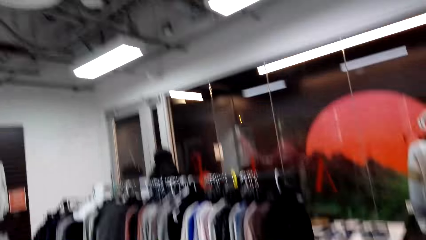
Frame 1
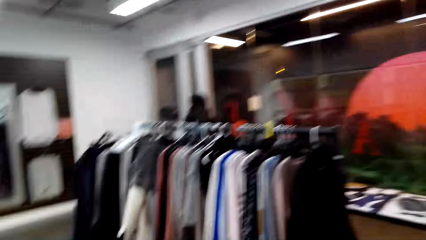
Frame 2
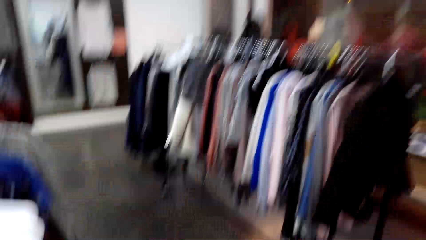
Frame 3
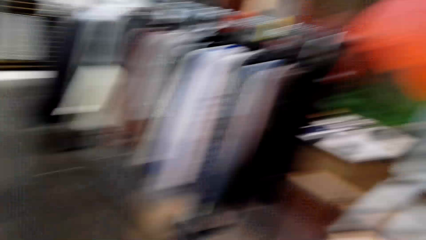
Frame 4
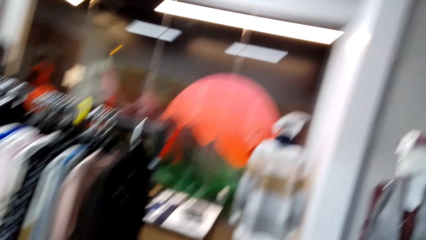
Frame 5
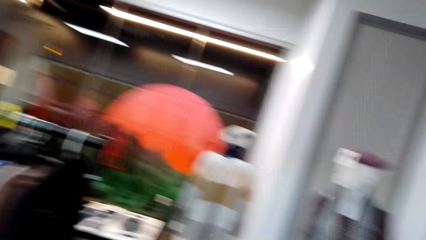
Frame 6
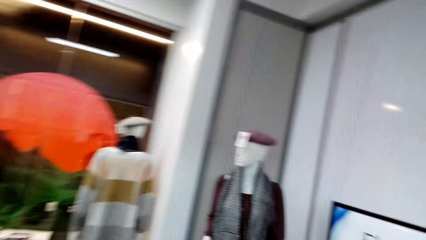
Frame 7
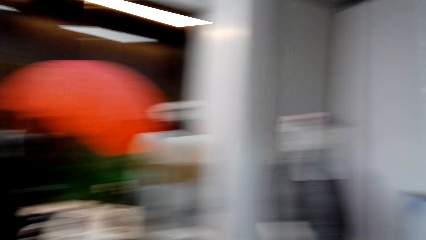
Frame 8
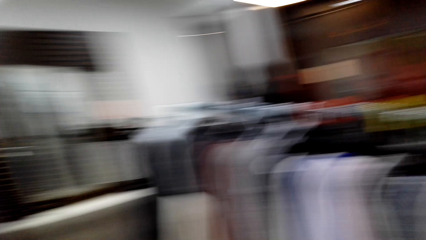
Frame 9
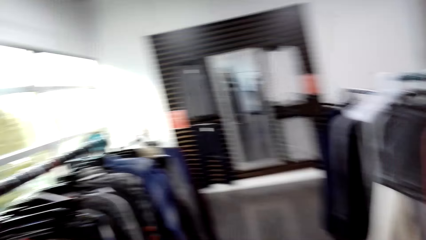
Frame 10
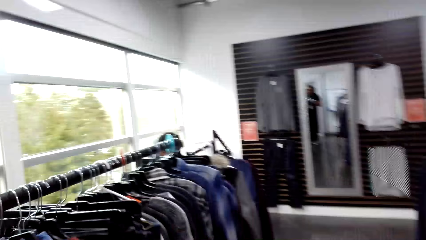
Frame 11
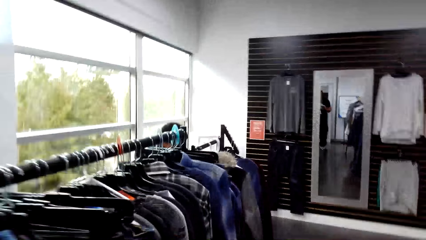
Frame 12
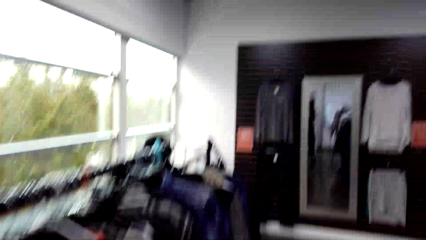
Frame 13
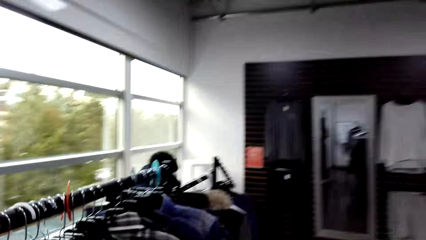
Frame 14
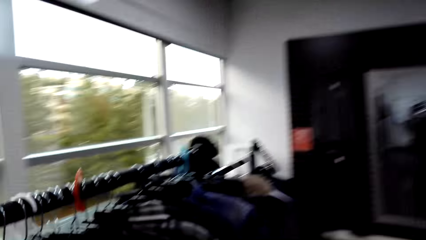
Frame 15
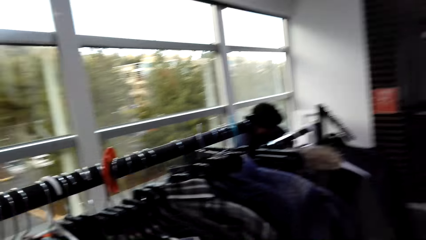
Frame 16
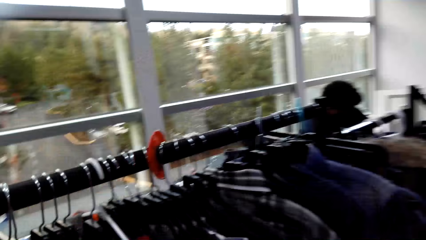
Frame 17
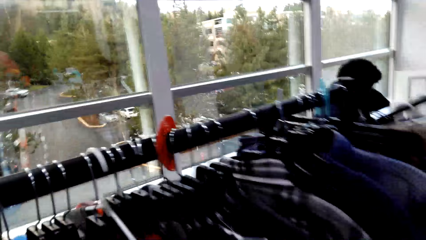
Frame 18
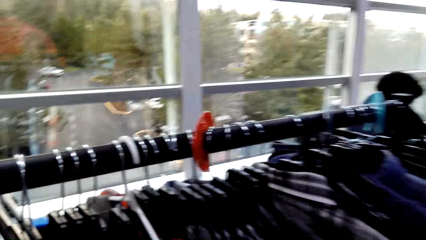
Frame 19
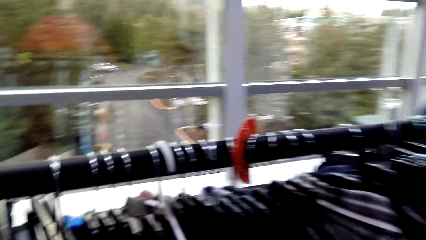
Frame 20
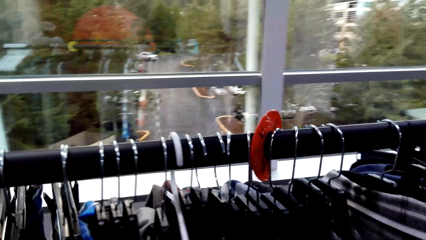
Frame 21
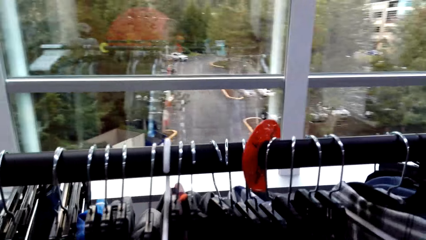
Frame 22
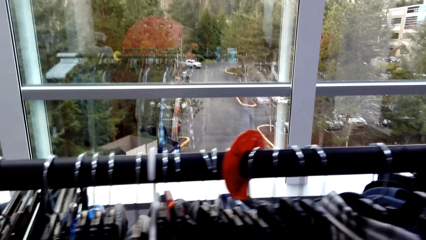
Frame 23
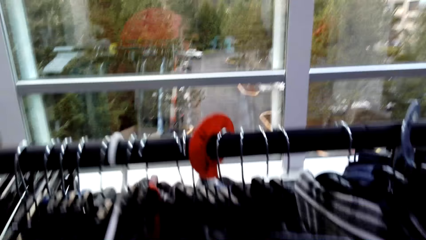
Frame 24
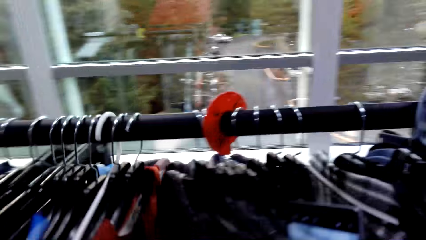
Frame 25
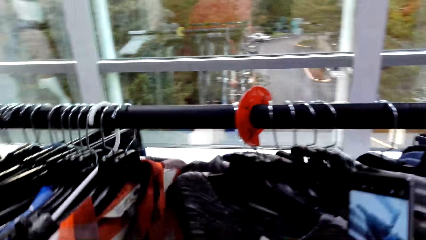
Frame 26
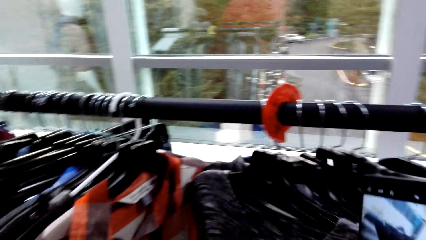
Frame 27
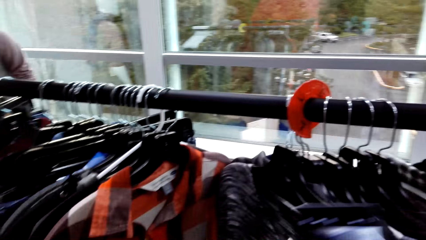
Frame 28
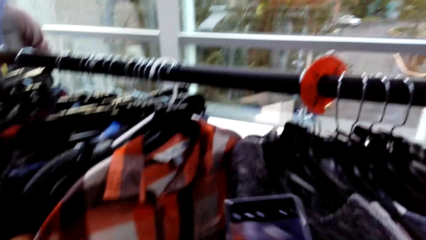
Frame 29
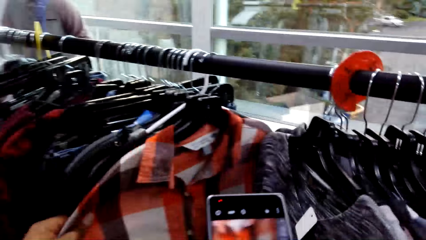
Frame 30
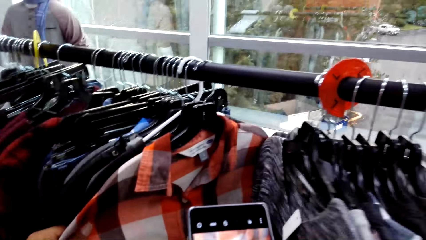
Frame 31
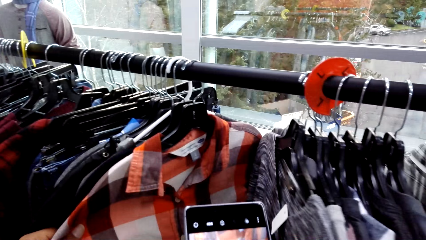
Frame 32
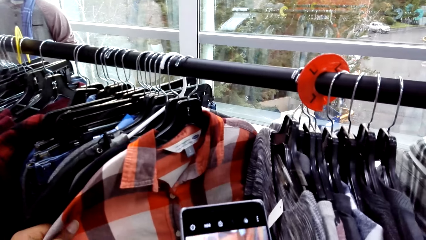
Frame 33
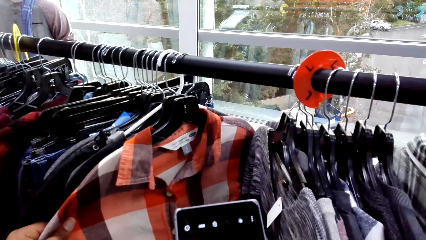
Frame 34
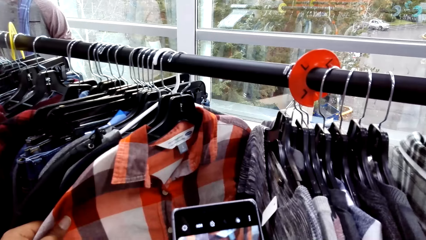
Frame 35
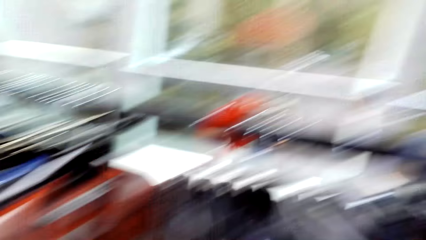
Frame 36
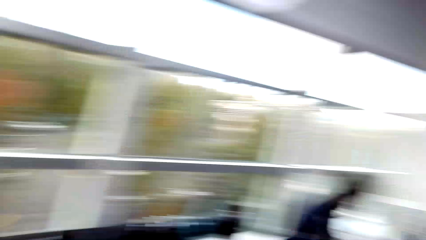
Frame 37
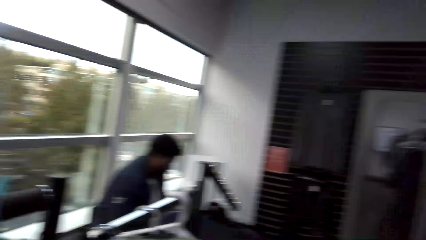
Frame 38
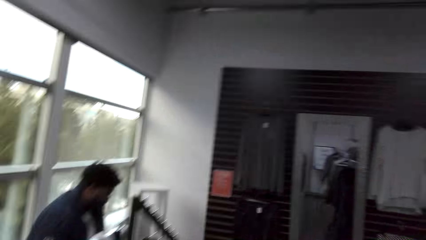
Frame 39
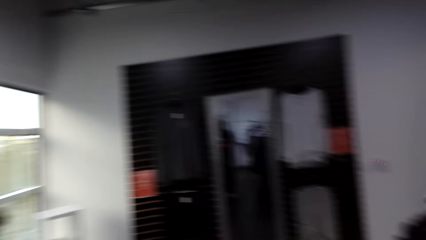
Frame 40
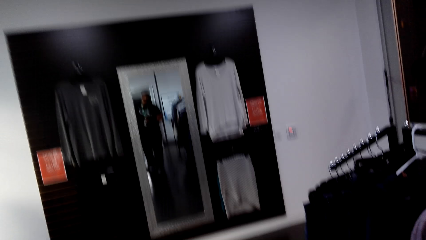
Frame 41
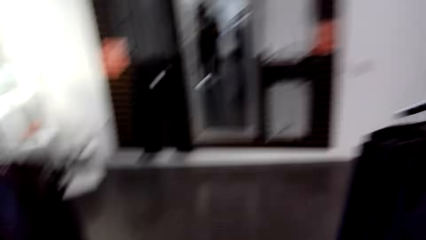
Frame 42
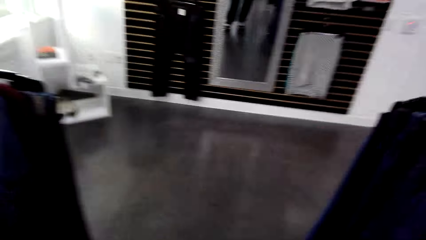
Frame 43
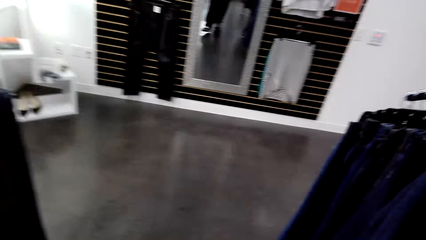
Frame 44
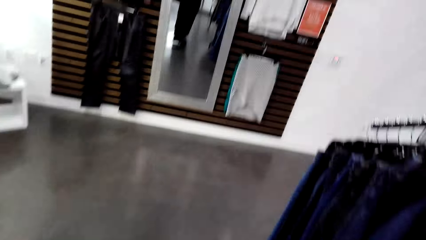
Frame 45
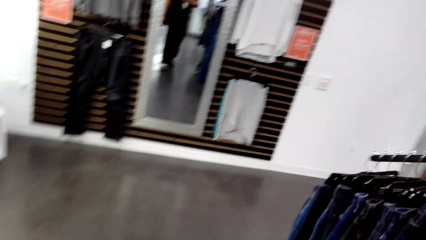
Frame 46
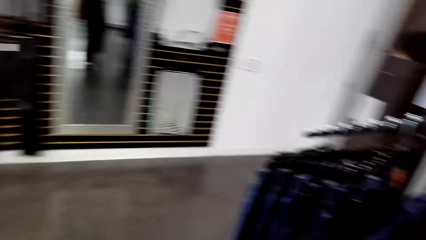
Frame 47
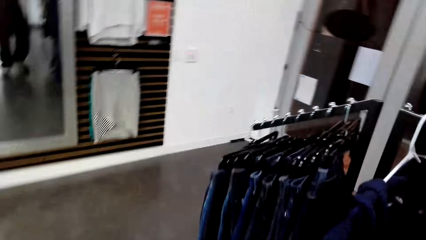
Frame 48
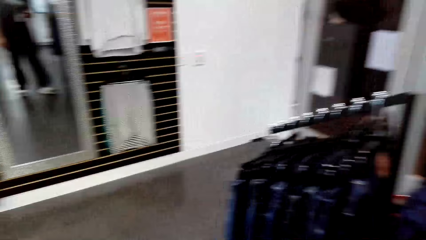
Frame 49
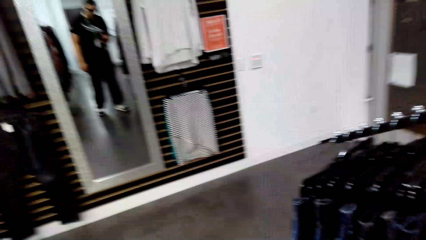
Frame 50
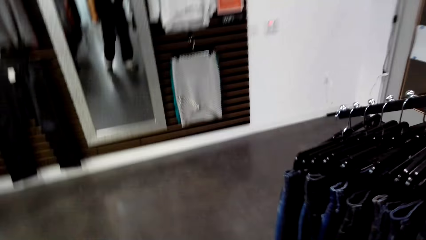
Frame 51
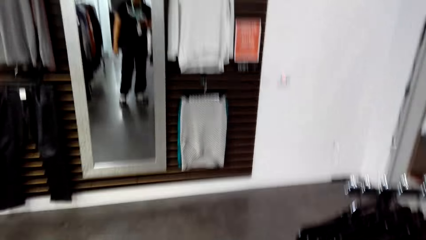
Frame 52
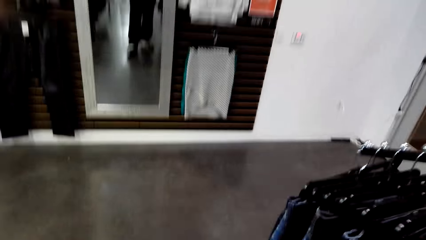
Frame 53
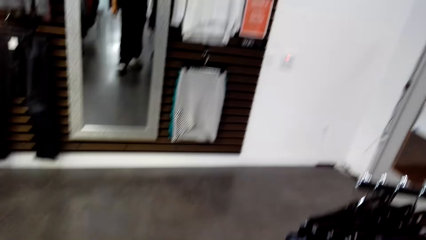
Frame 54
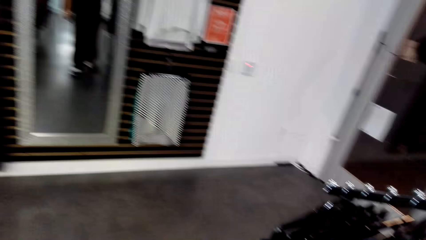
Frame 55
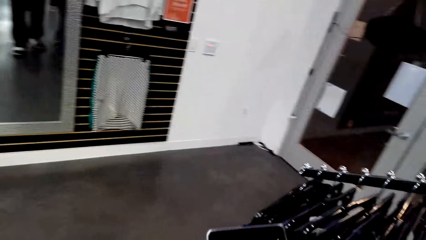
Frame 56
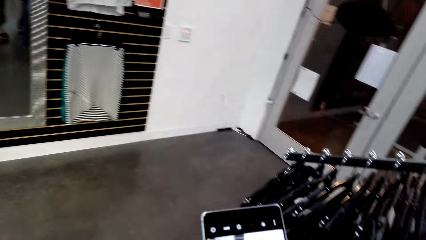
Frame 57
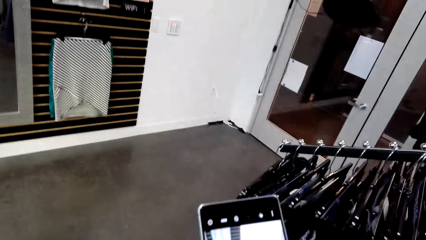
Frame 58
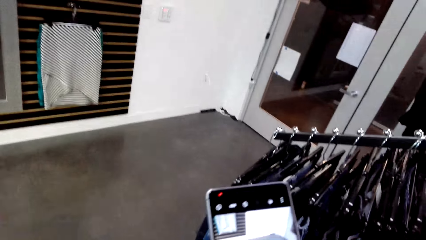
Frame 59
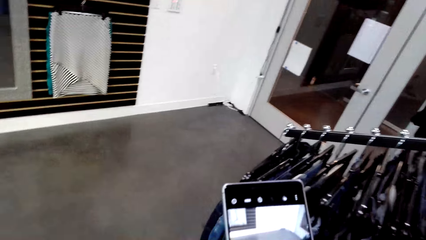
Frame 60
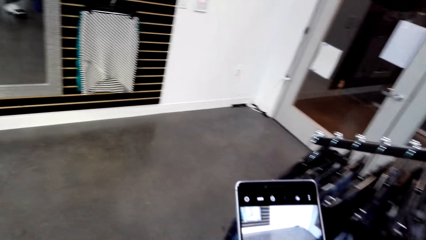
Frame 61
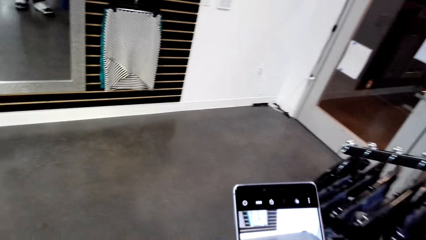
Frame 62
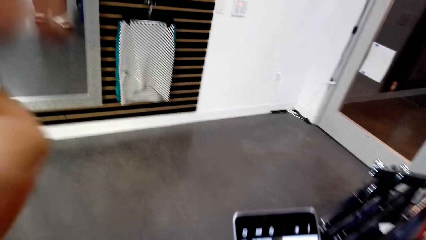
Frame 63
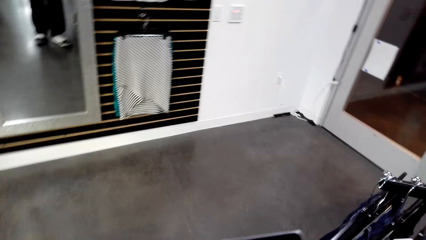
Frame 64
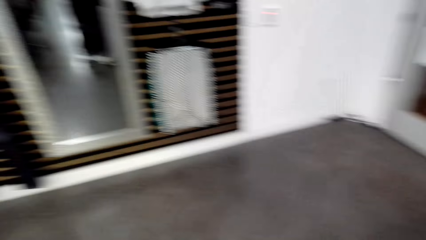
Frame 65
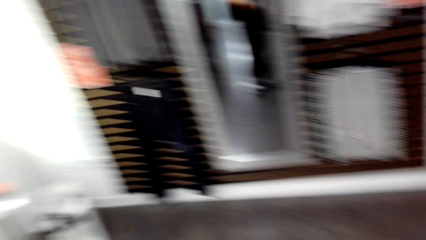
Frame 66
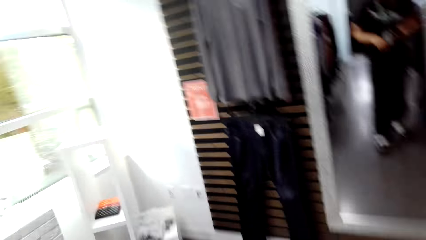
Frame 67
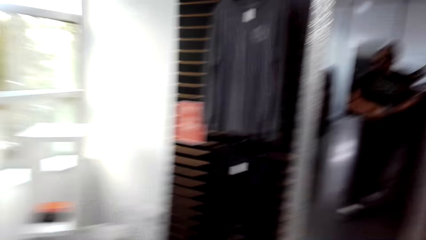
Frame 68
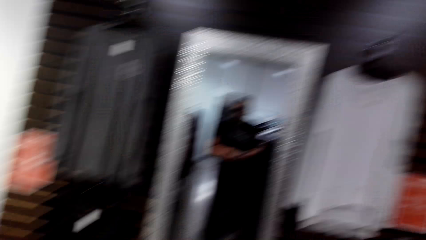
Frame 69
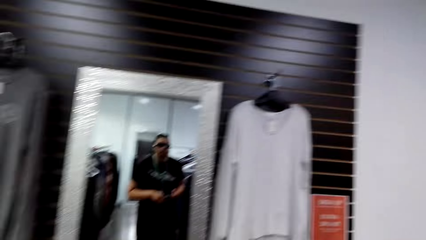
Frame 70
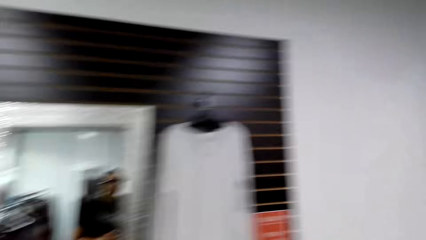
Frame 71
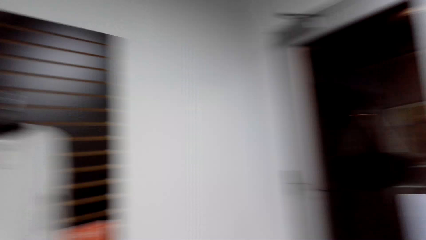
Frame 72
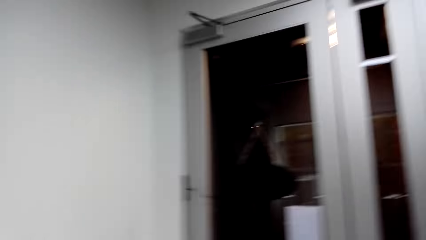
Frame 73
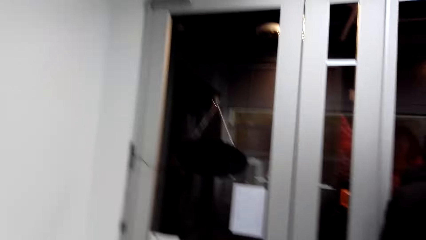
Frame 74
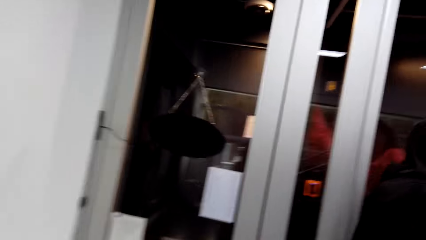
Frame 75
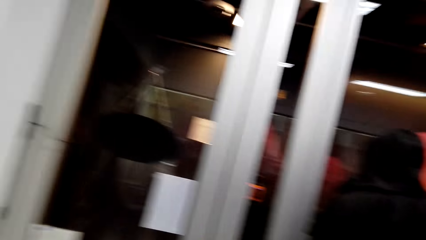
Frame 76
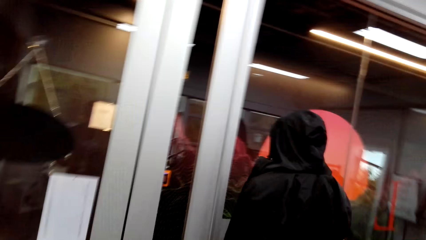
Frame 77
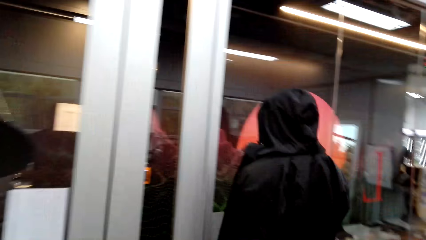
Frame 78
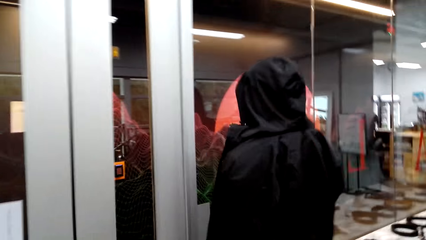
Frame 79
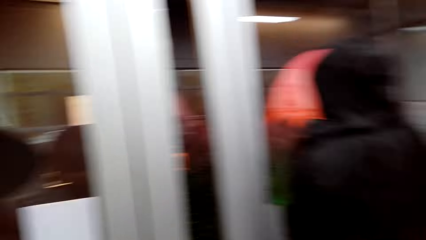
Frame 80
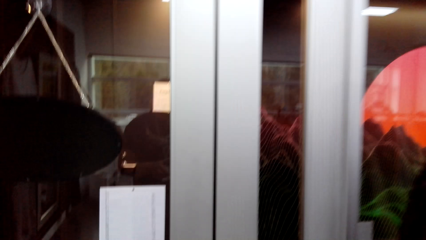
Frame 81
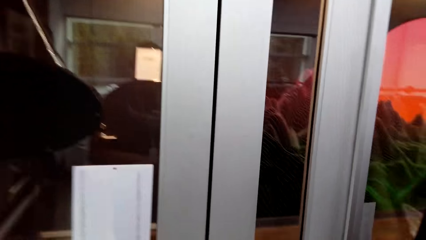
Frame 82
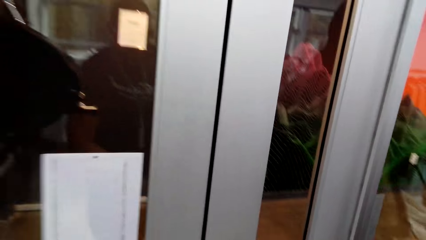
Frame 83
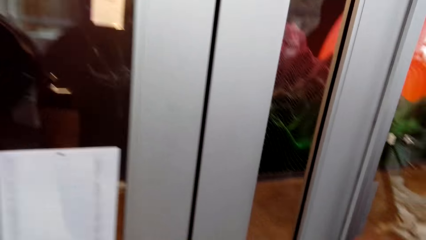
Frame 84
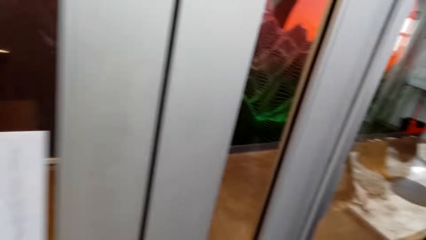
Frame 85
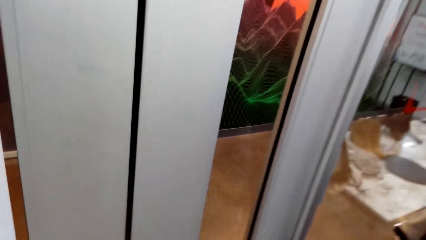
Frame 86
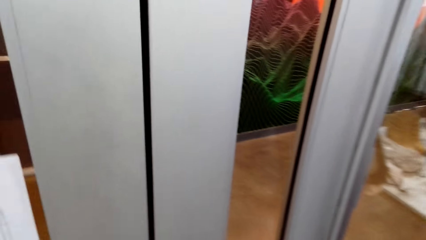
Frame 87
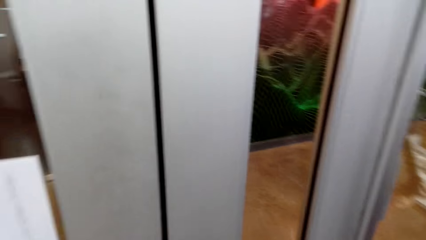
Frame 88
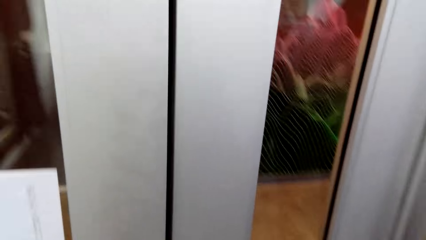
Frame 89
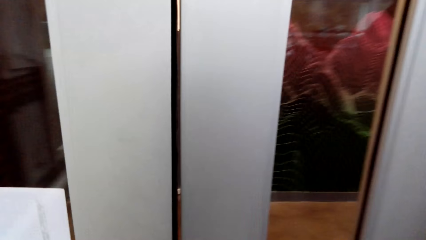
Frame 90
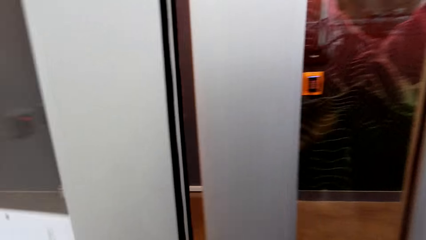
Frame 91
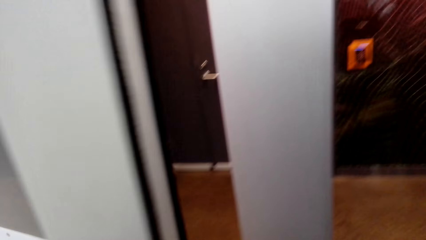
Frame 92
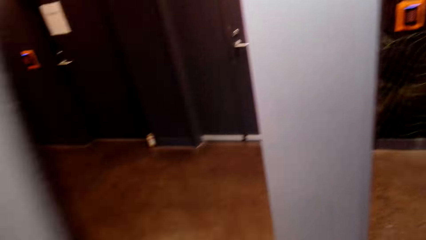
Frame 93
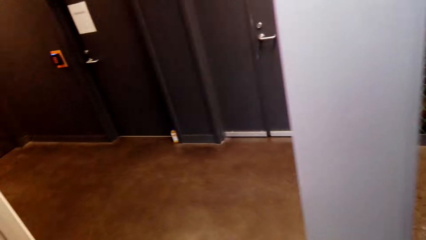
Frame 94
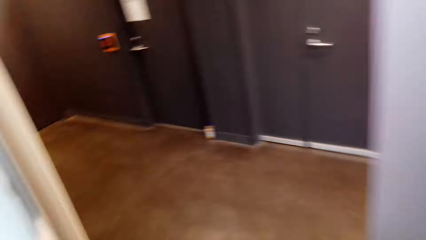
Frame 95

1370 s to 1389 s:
The camera wearer looks around. They walk in the boutique. They look around. They look around again. They talk. They move shirts. They capture a picture with a phone. They operate the phone. They walk around. They look around. They dialogue with a cashier. They operate the phone. They stare at the phone. They move a hand. They dialogue with the cashier. They turn around. They dialogue with the cashier. They walk in the boutique. They open a door.
